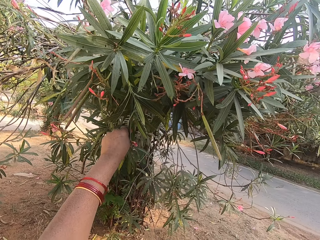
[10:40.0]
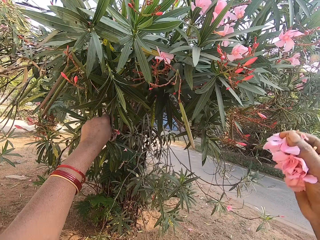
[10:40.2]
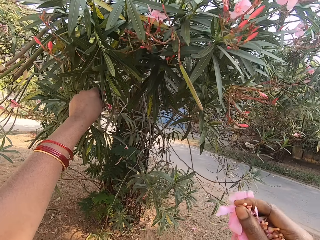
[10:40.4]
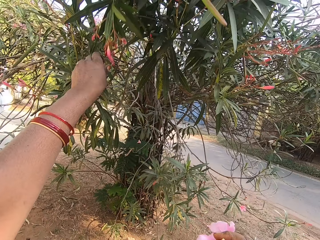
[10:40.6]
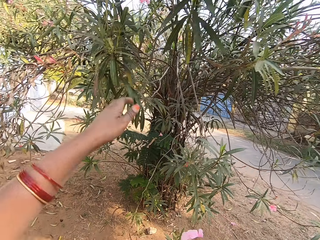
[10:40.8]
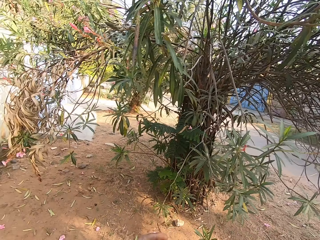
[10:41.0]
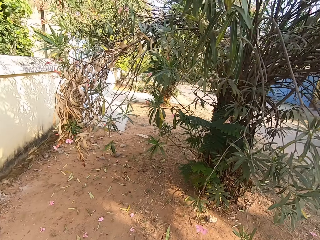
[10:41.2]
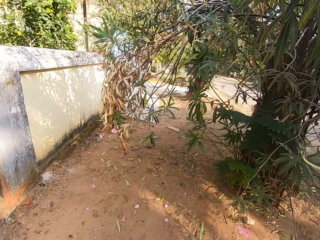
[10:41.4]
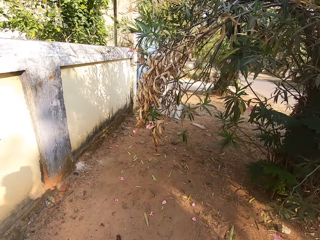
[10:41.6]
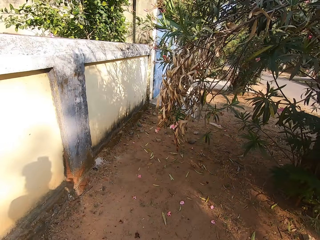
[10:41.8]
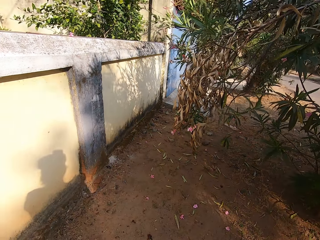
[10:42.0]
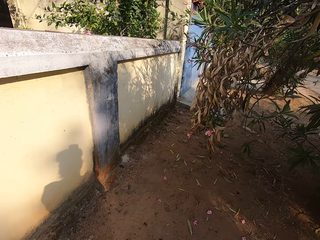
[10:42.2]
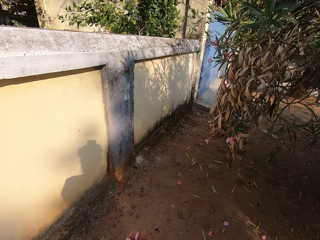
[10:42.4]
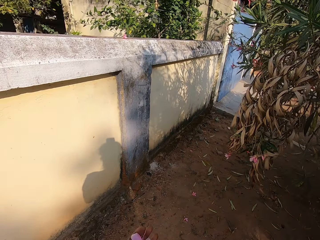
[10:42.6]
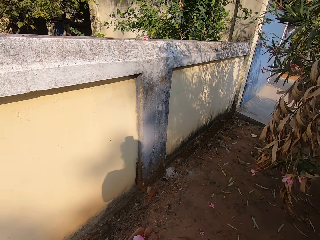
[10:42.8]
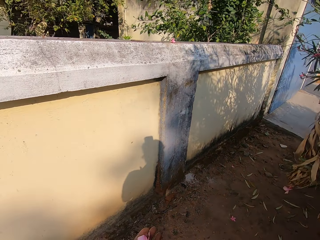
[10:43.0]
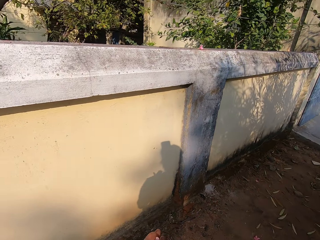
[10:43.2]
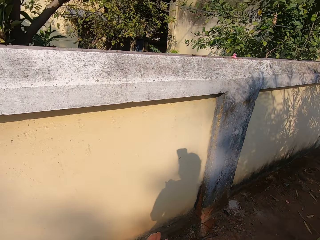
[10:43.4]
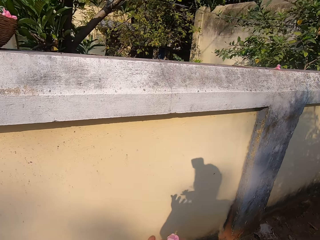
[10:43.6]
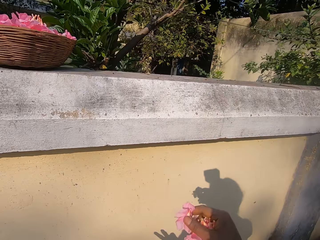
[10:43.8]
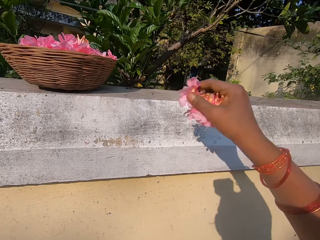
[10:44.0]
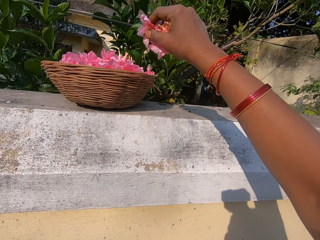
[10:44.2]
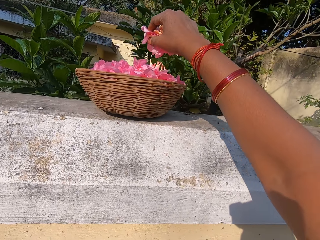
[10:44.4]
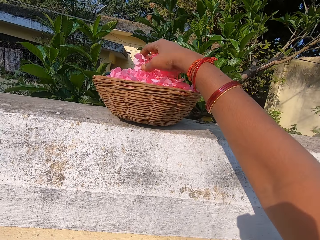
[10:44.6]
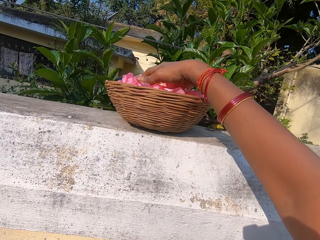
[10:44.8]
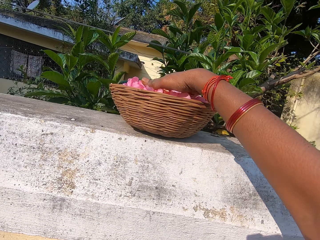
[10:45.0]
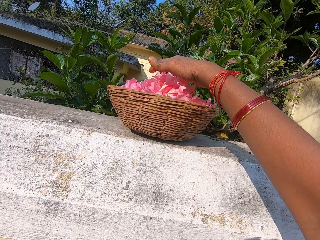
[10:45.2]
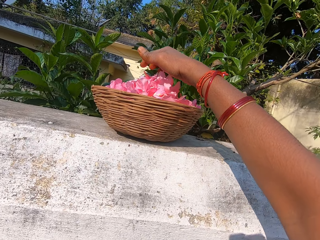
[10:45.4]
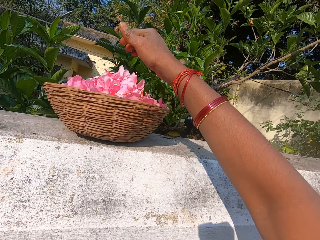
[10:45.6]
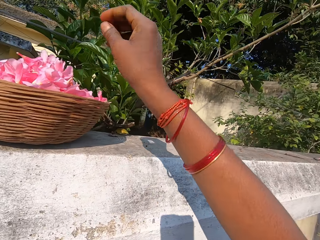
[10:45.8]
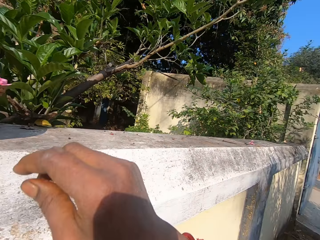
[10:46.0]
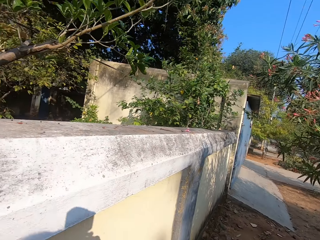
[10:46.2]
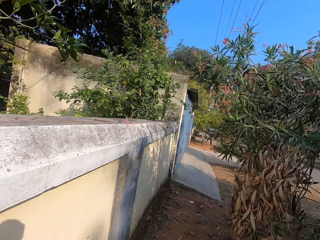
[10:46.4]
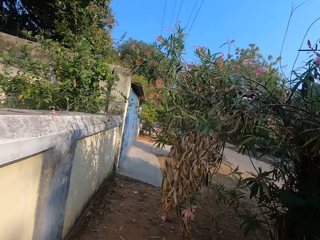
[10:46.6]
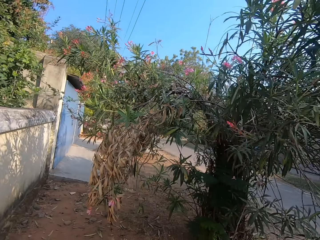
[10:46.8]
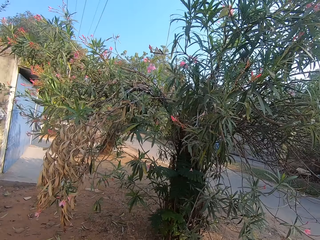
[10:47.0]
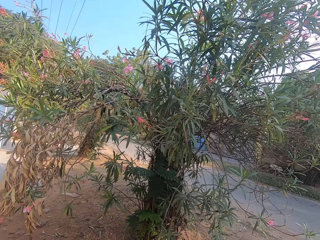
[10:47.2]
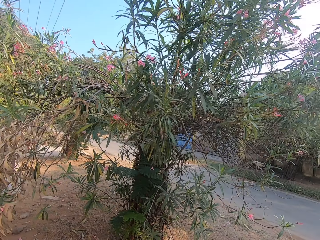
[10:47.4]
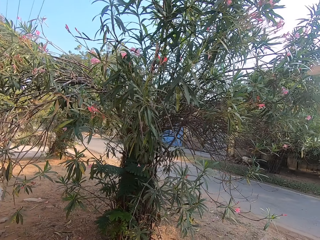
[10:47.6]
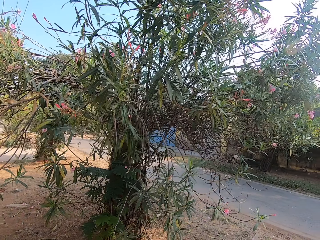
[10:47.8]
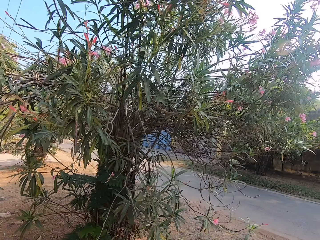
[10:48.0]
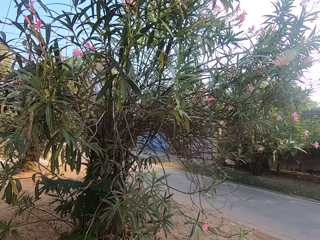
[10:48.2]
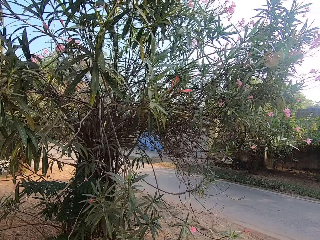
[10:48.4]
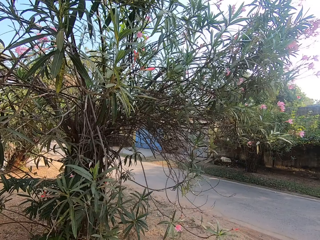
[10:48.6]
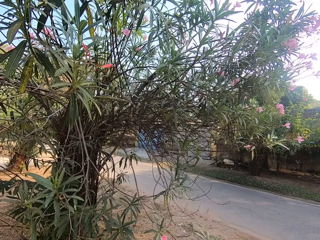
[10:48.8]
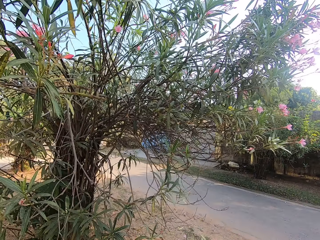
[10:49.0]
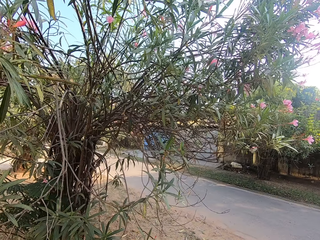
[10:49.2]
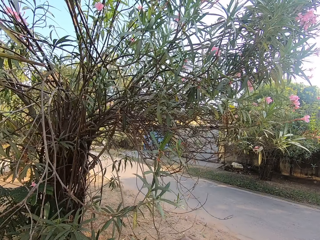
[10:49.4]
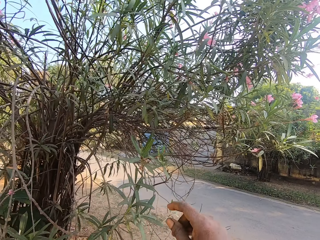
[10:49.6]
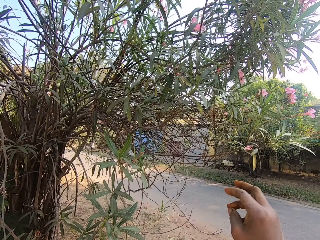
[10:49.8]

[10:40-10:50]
The camera wearer drops the tree branches. They walk away. They drop the flowers in the basket. They walk away.

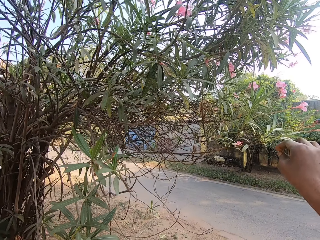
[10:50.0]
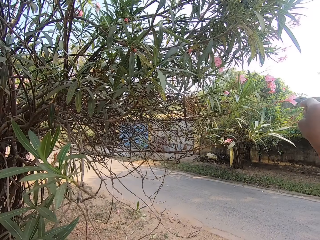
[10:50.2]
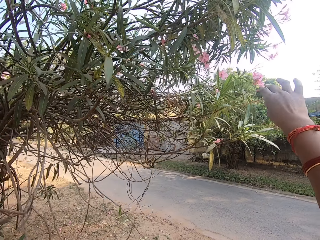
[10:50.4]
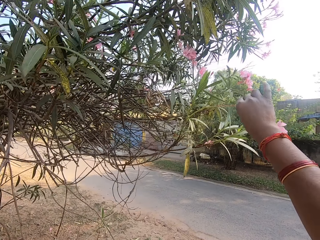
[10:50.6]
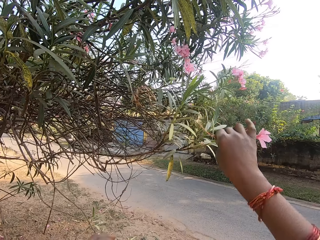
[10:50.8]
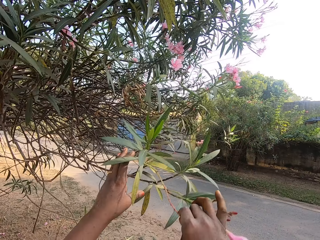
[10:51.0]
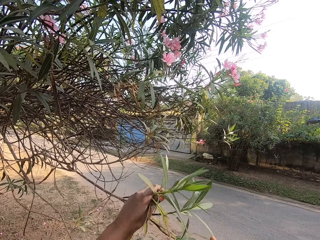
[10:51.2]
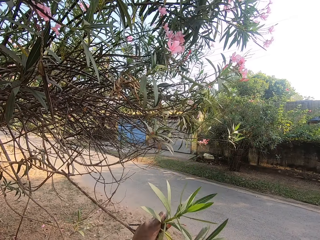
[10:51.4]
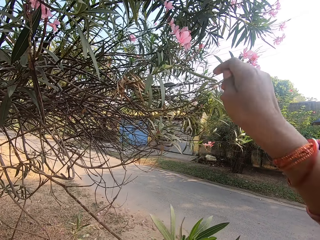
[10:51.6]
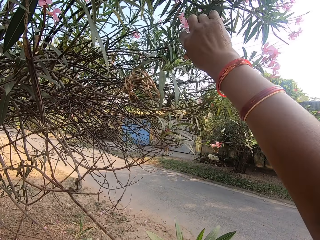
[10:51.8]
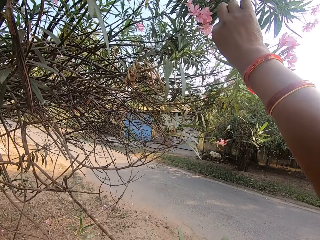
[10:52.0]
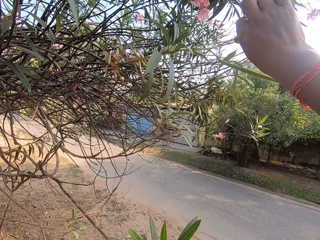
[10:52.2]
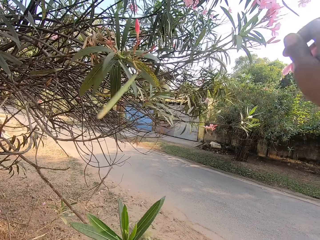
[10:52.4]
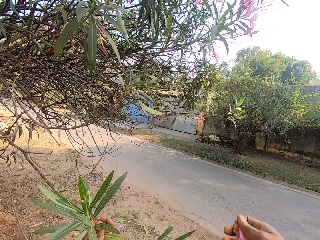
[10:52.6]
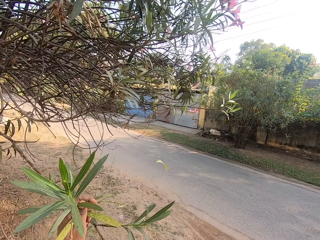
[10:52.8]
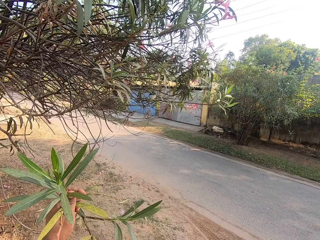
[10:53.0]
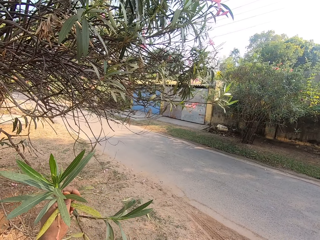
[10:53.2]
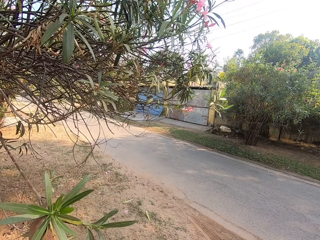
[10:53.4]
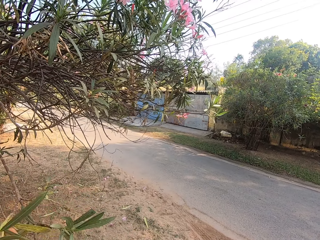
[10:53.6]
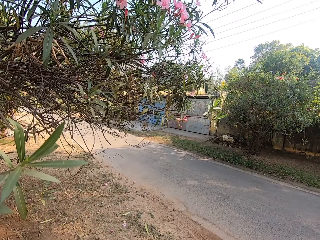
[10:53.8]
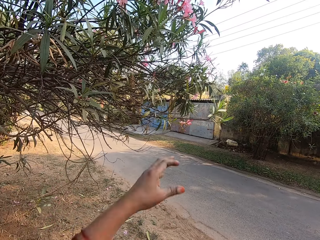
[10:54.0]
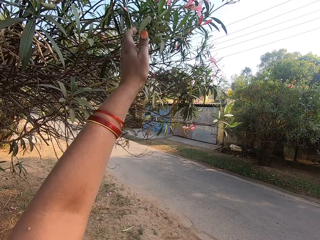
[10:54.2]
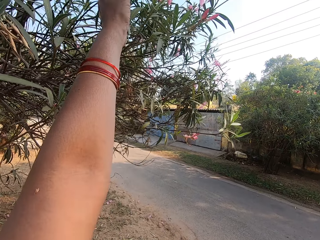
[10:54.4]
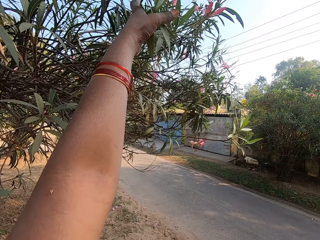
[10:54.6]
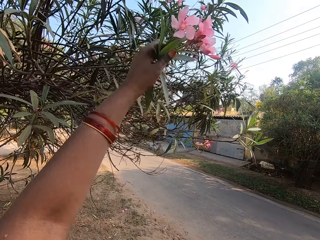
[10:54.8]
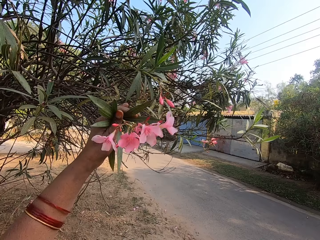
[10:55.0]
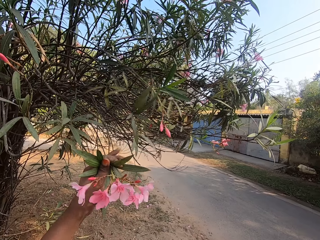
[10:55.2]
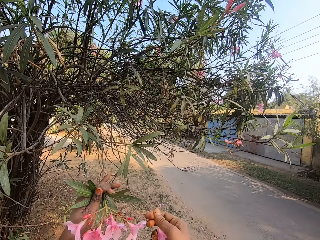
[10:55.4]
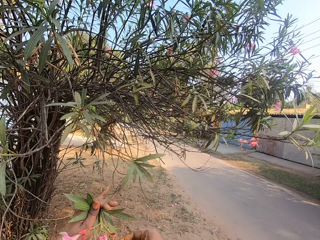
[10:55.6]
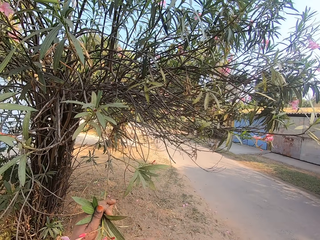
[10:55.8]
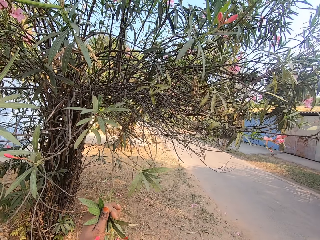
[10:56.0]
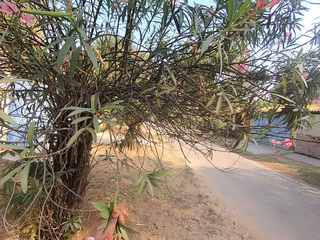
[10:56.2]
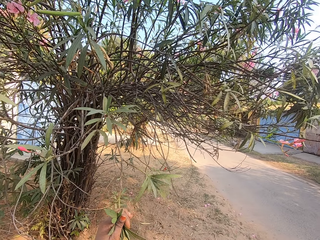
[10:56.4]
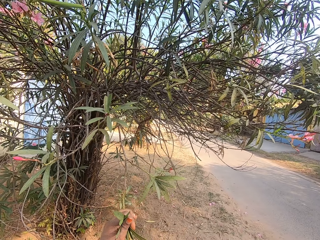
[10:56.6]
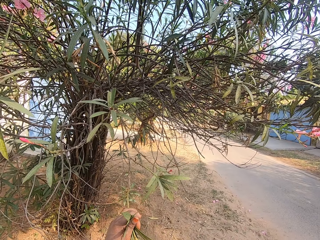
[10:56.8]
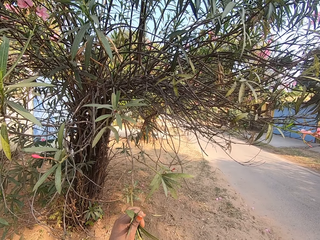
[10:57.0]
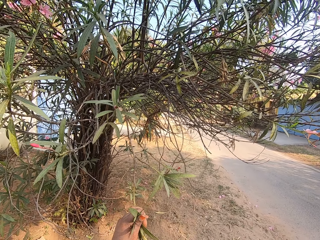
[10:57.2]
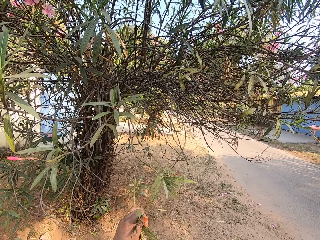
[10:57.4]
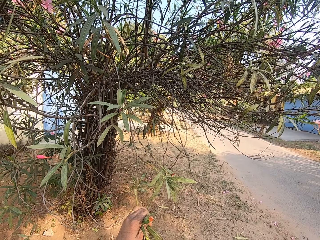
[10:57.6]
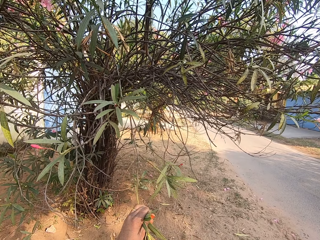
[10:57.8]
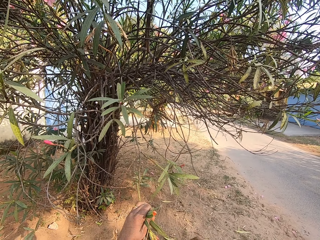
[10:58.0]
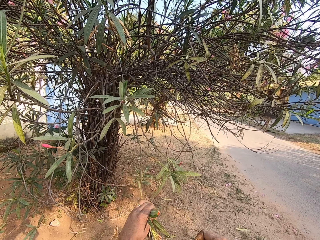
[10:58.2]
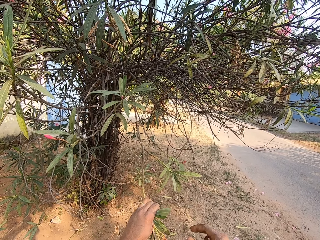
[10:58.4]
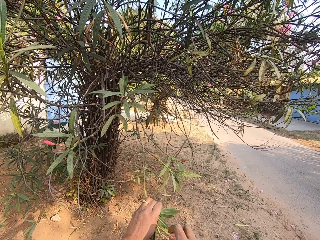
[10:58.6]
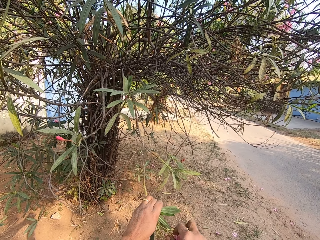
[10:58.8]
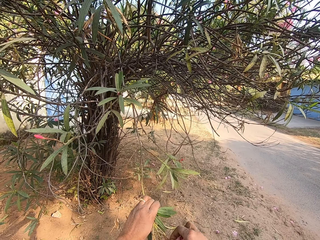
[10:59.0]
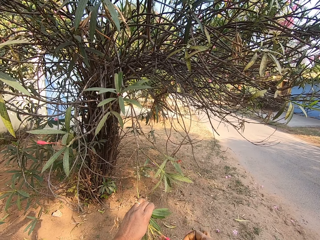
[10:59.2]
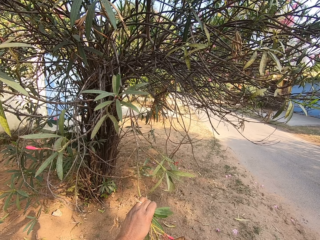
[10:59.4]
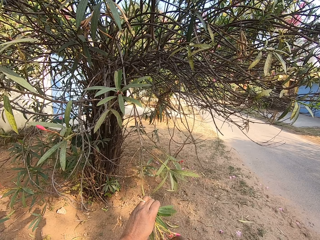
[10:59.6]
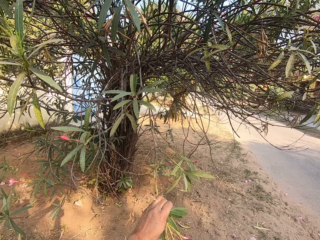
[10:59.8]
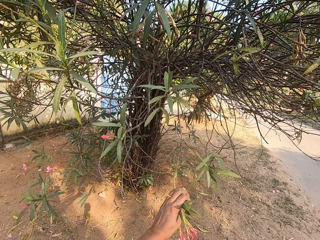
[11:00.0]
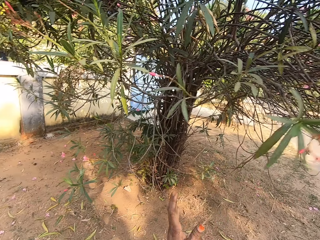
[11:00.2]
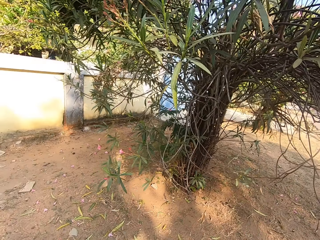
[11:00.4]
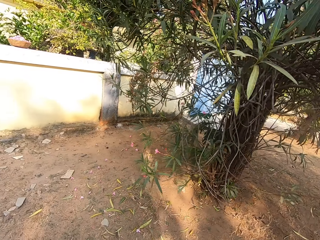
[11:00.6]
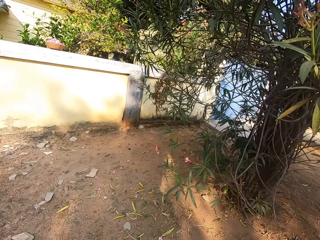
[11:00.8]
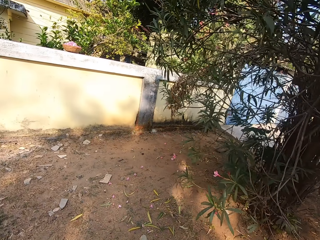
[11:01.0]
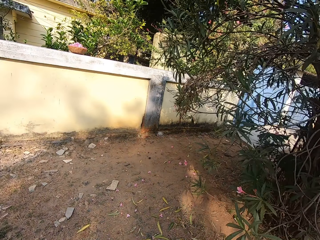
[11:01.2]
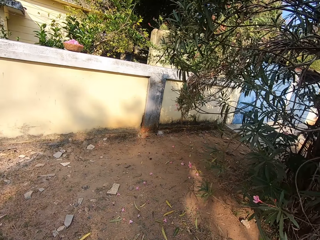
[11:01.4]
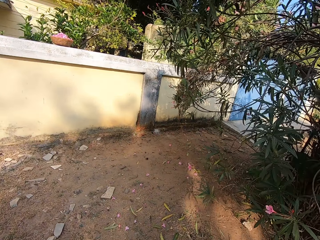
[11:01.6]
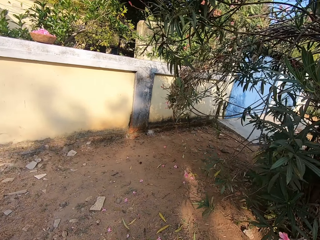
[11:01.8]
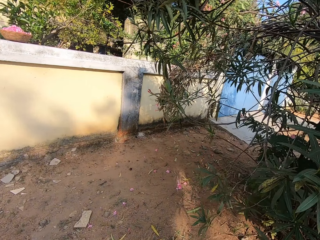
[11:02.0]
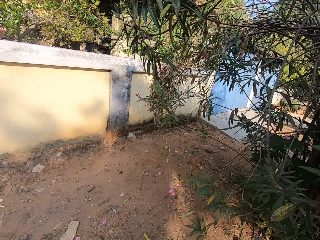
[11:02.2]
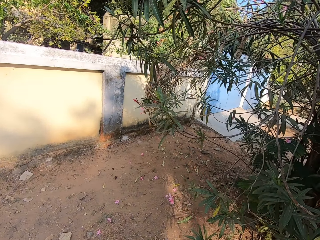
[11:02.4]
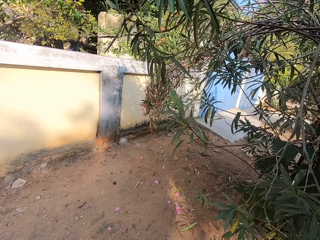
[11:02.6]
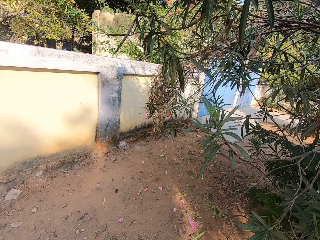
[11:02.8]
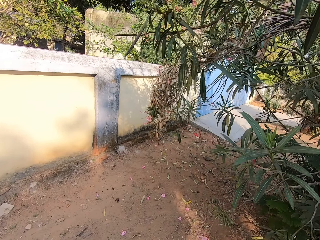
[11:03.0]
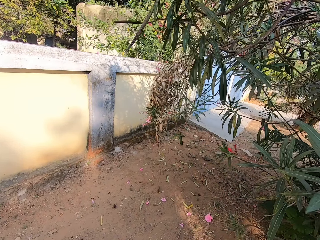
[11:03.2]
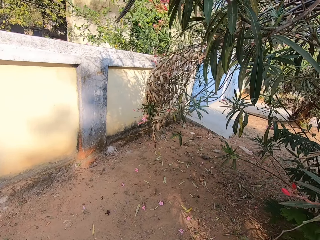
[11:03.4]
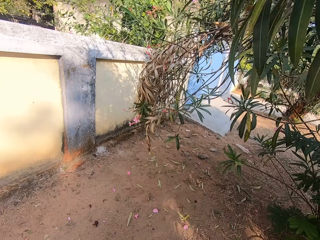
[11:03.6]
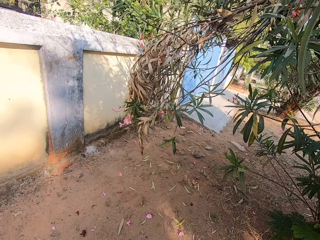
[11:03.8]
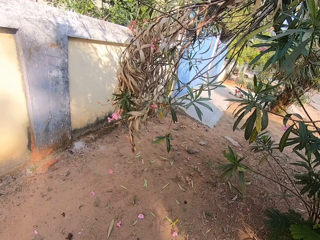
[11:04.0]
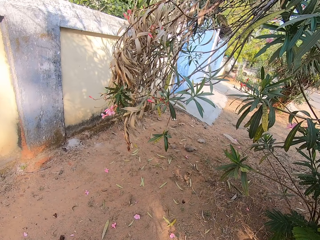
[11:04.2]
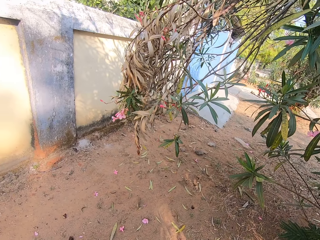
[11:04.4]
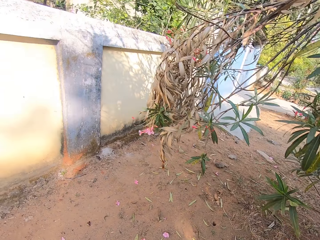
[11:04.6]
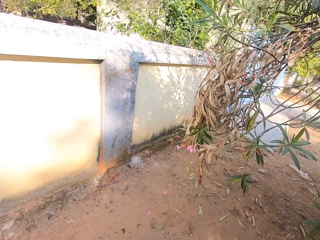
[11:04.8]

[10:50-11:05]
The camera wearer pulls tree branches. They pick the flowers. They walk around. They walk away.
